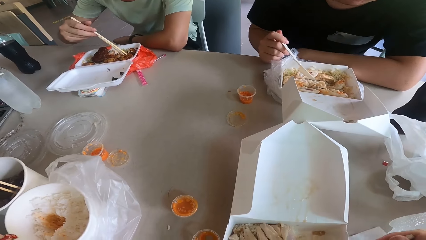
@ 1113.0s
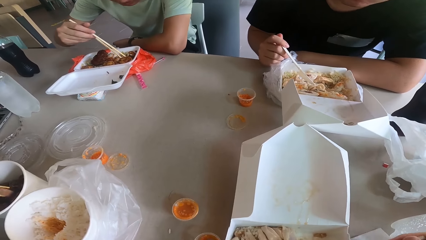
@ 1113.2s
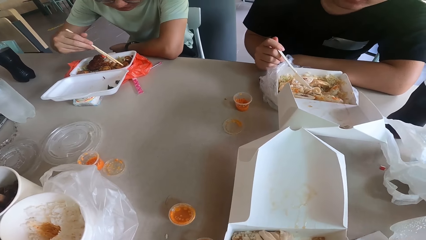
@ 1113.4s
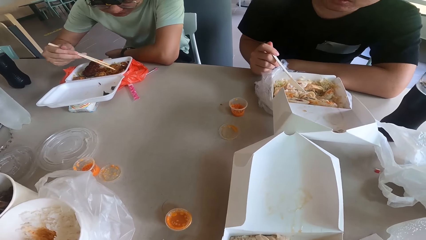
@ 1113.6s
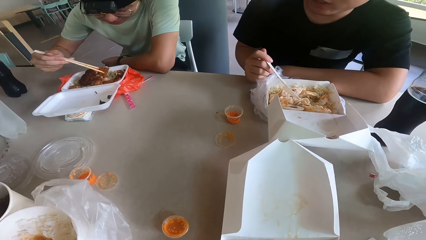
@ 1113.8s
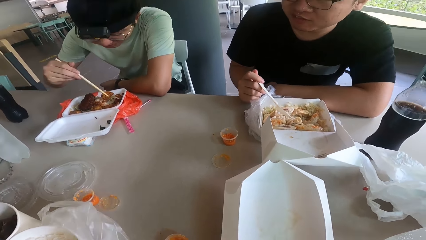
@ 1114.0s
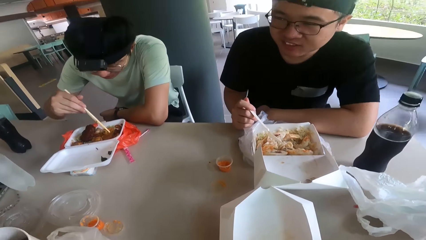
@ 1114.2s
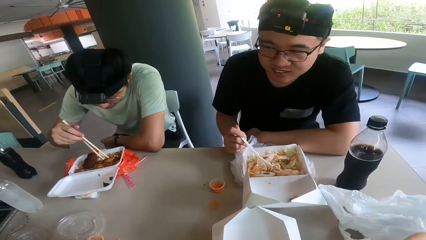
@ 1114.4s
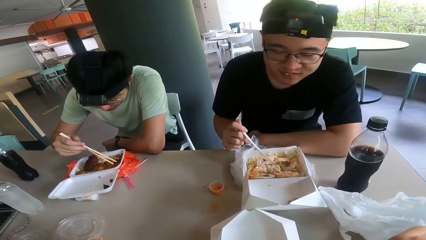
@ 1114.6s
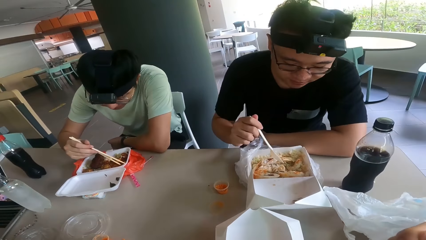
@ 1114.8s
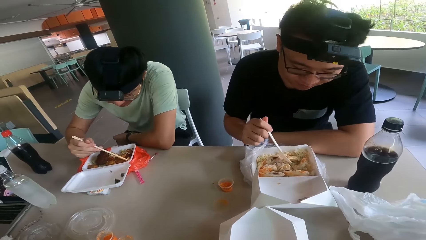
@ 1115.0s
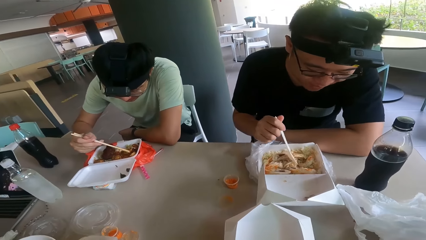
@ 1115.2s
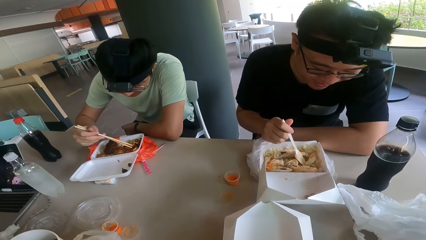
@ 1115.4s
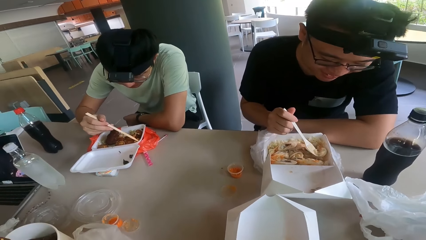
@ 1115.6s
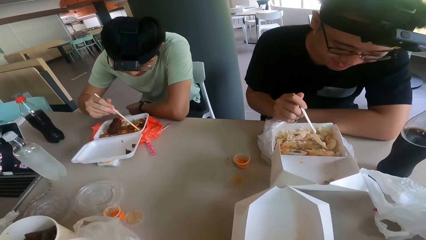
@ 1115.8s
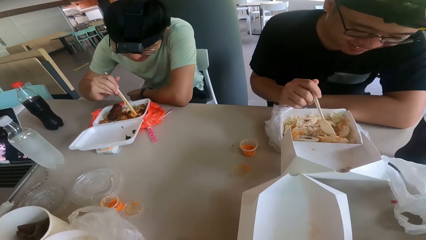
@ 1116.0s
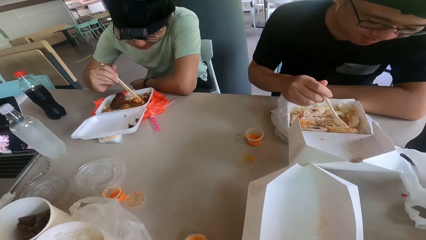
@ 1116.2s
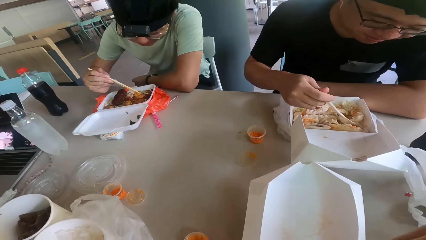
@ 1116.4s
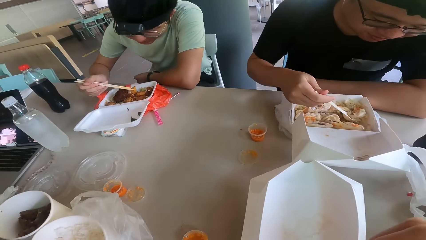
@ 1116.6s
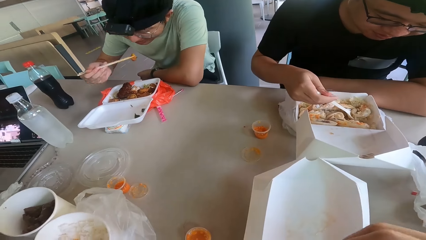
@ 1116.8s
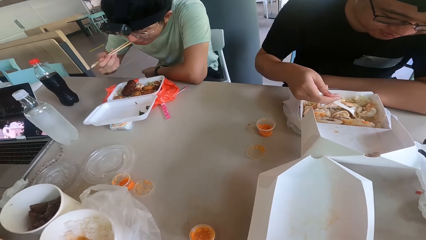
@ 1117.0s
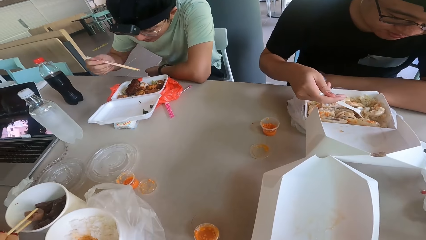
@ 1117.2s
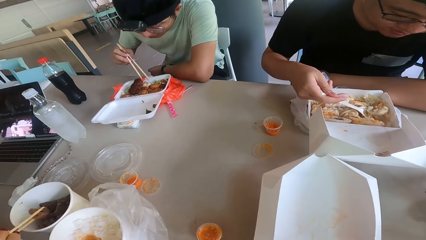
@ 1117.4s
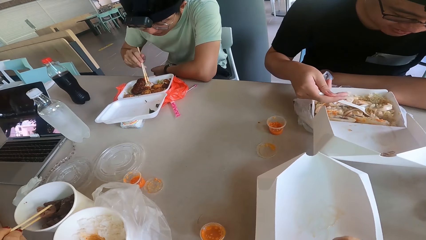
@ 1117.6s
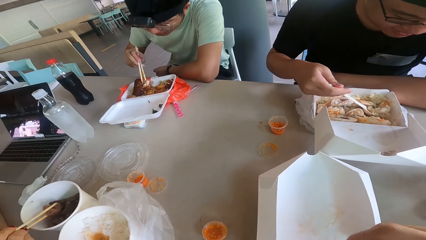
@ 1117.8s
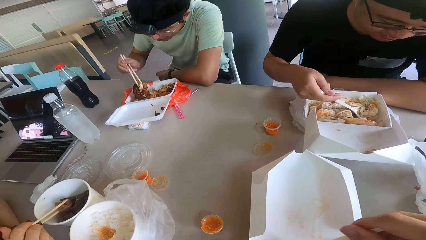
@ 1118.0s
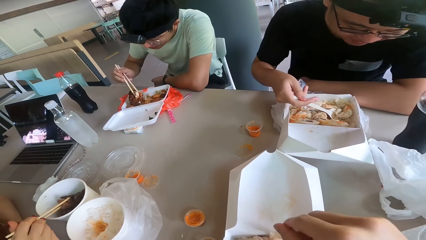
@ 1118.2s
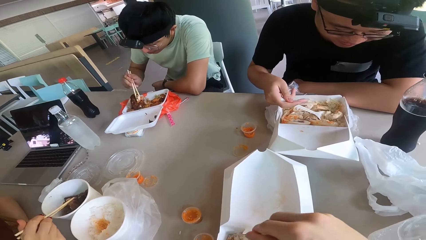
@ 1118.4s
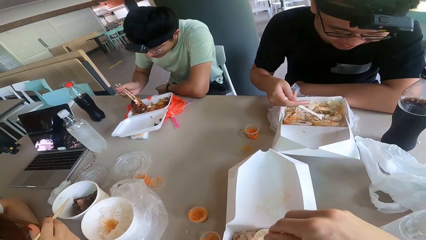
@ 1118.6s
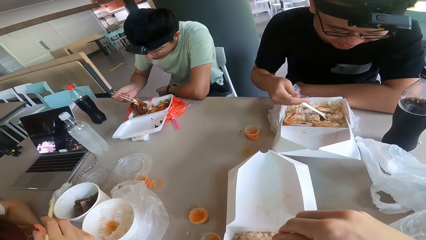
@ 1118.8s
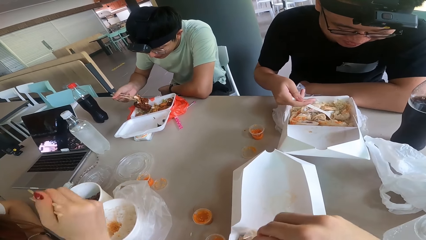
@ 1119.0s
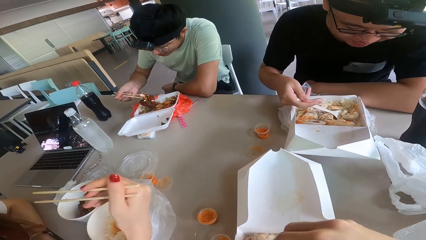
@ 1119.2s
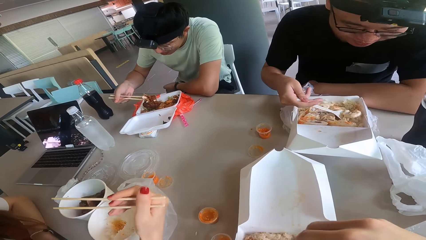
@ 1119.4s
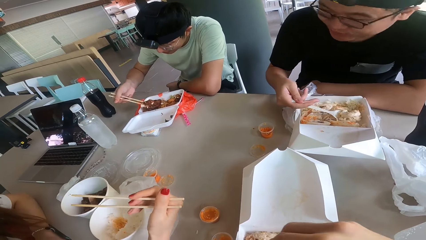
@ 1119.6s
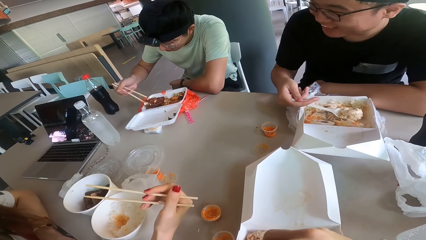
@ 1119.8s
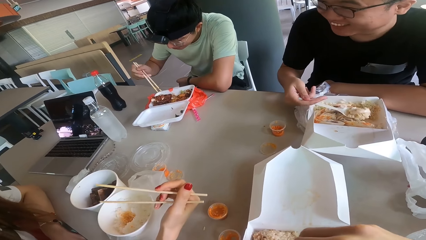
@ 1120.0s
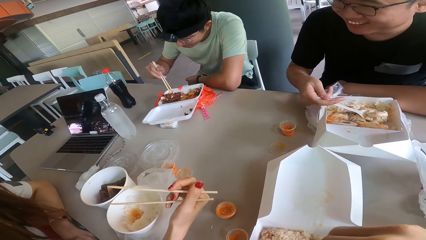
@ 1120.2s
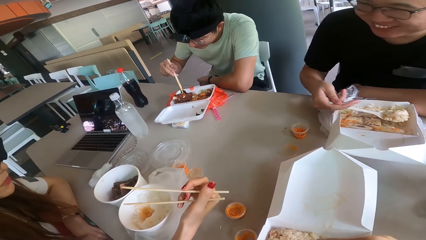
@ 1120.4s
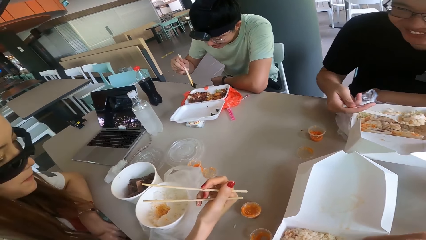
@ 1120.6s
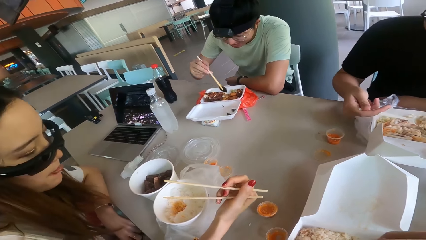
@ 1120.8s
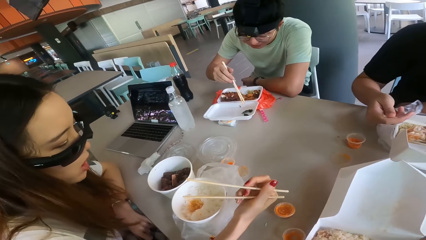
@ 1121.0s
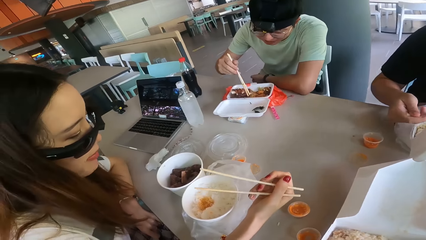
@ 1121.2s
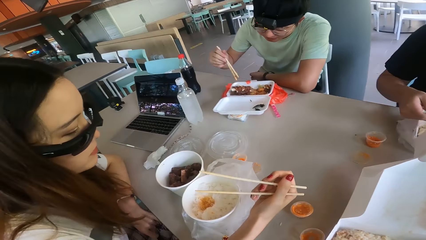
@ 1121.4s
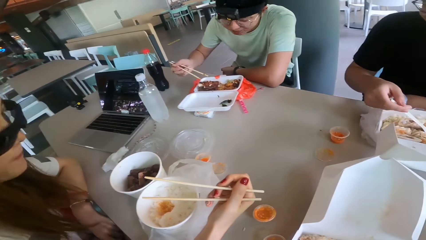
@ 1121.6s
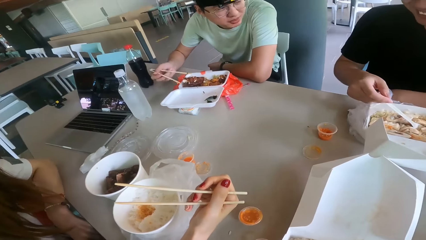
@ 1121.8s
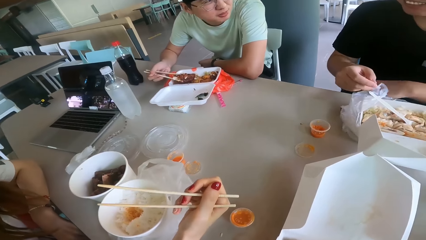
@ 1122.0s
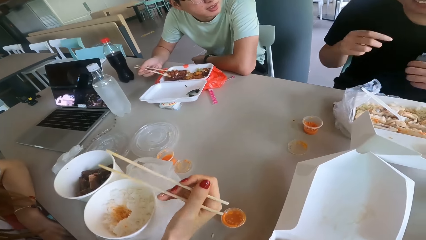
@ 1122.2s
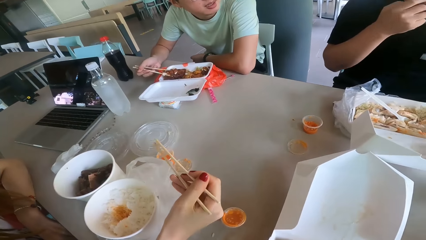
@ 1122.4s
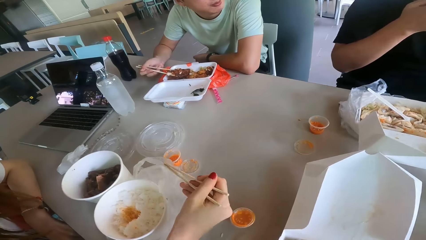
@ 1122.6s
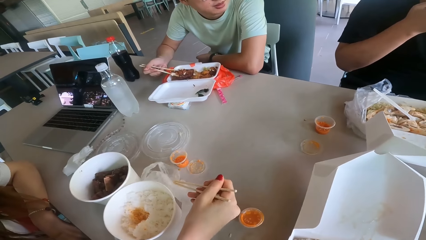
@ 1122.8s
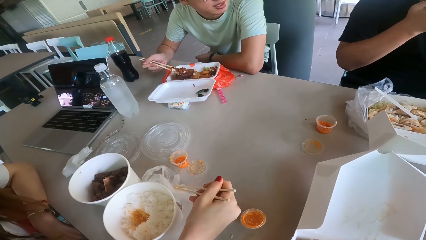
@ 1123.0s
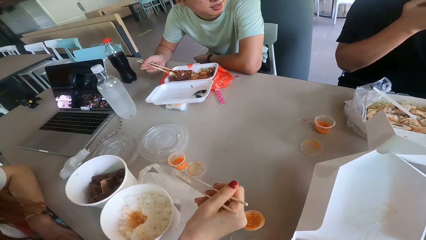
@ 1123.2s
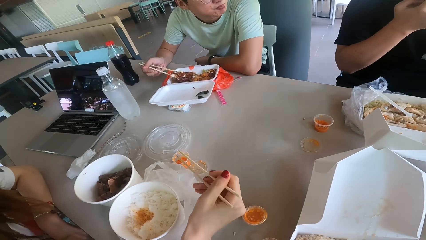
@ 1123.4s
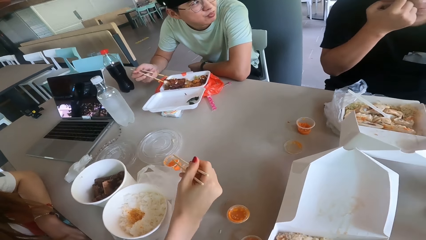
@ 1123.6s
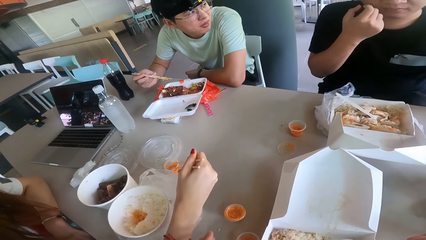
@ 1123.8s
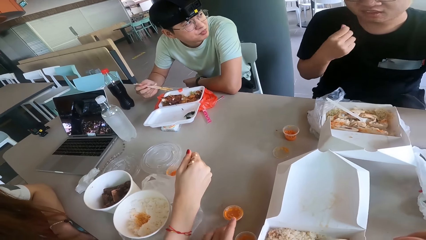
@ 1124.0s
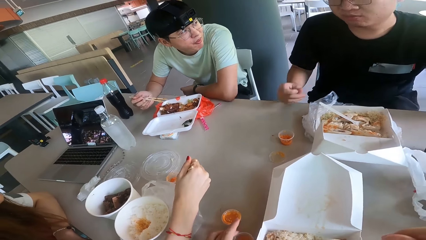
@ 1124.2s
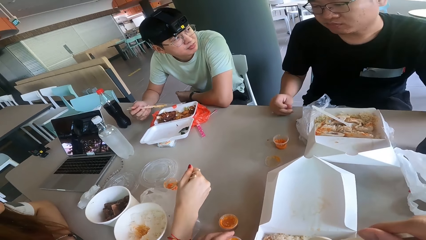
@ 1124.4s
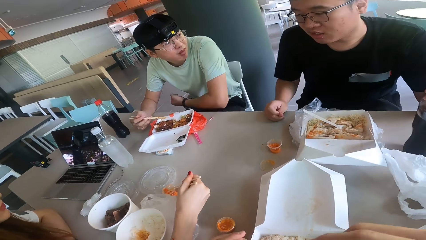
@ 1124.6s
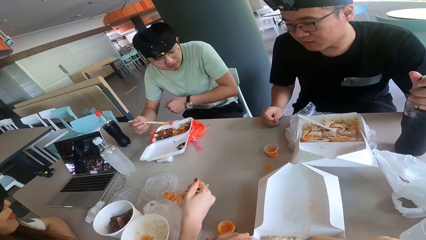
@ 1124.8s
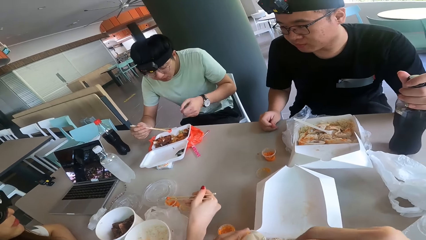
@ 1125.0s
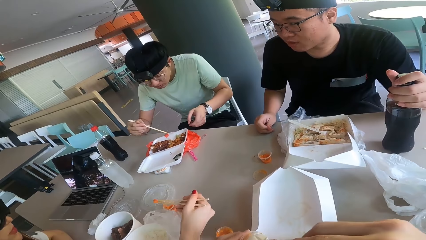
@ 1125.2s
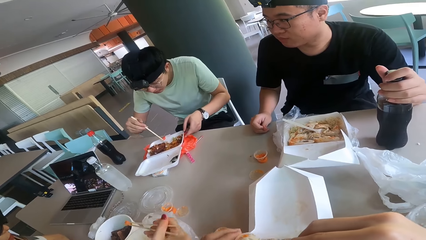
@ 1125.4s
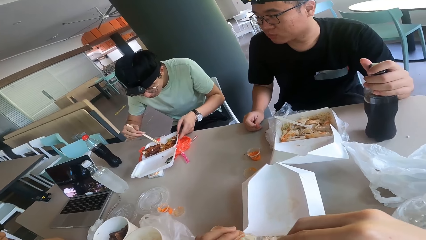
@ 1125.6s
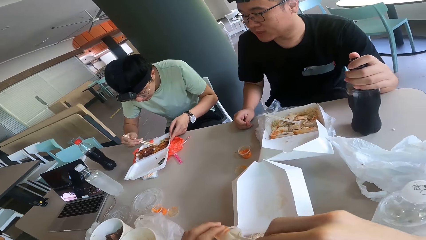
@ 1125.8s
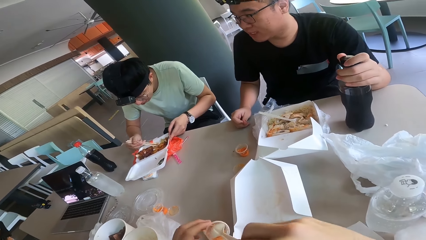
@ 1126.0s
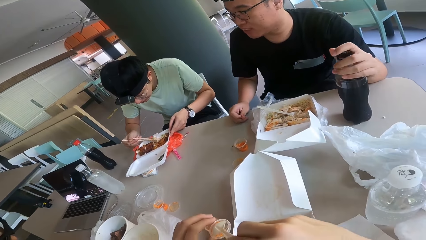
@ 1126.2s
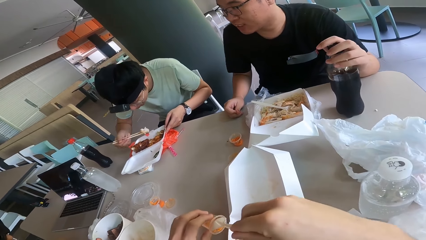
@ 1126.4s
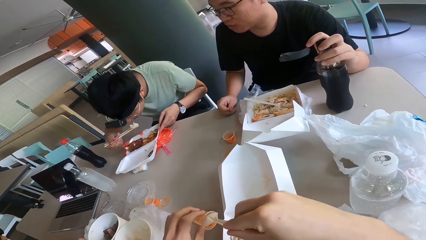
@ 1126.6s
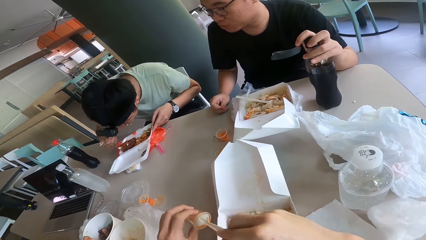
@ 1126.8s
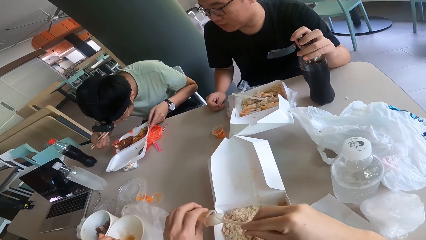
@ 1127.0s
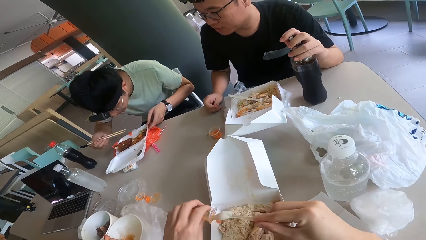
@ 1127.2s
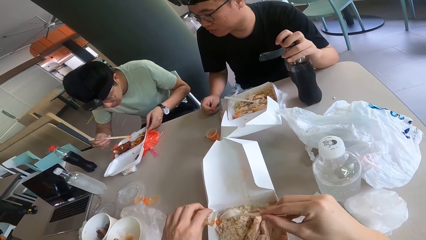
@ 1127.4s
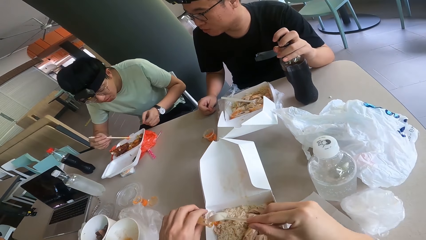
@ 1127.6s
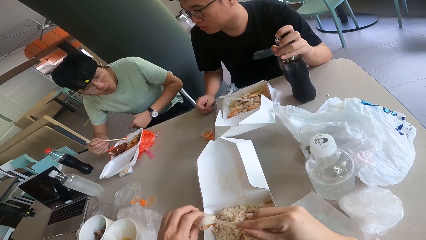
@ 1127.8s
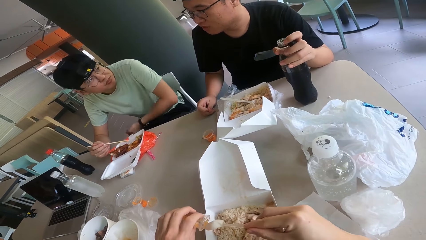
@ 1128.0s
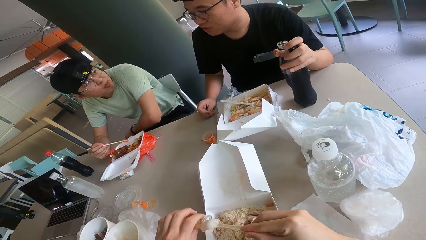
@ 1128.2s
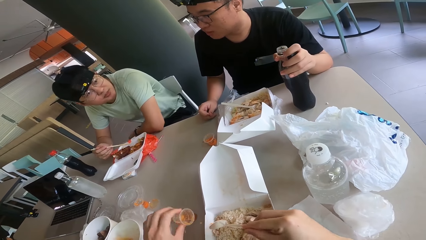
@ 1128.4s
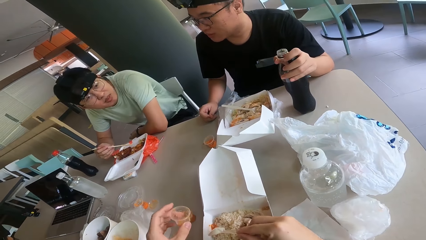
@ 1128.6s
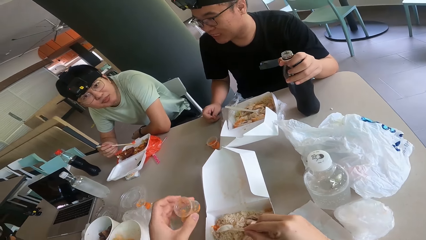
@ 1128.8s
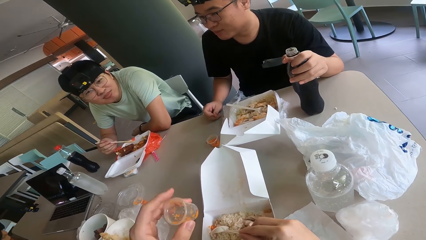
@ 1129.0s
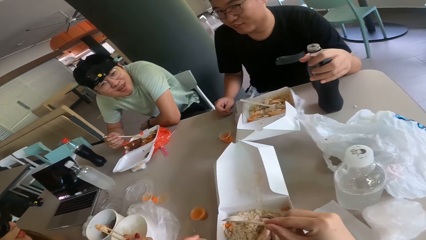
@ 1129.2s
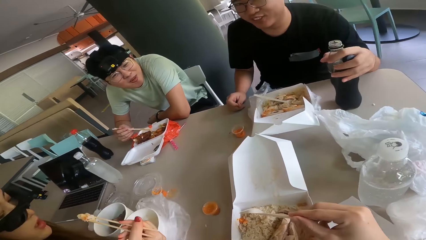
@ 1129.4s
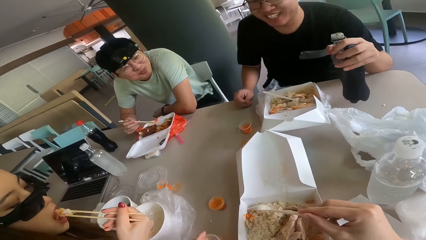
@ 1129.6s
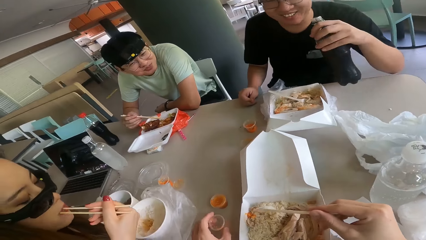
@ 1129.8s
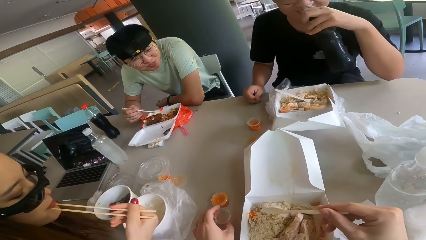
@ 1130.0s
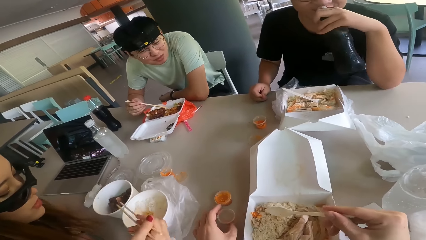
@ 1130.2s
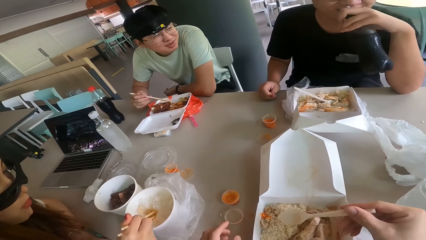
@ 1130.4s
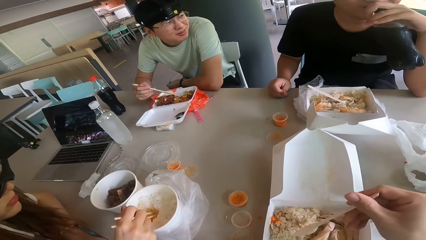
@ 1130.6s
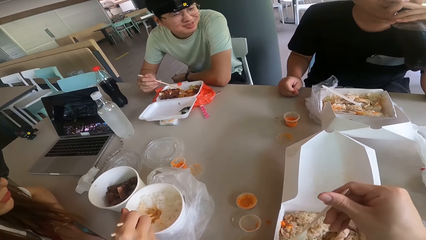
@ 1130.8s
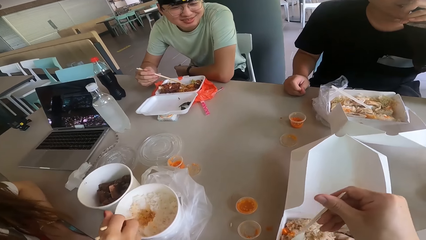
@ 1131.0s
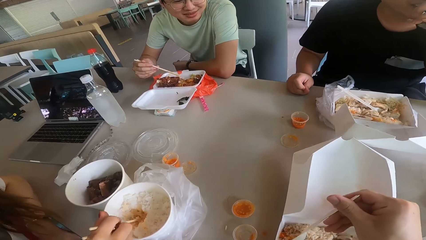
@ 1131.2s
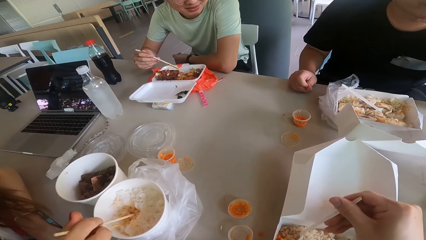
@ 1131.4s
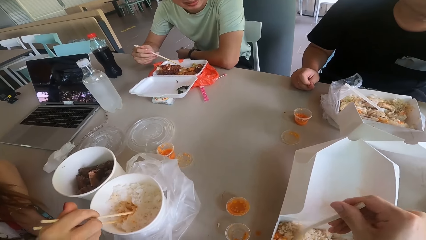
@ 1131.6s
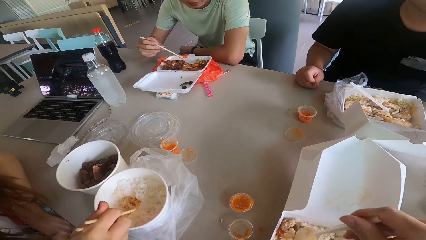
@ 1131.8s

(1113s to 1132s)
The camera wearer holds the spoon. They eat. A person eats, another person eats, and a third person eats. The camera wearer holds the chopping stick. They put something on the food. A fourth person eats the meal.
